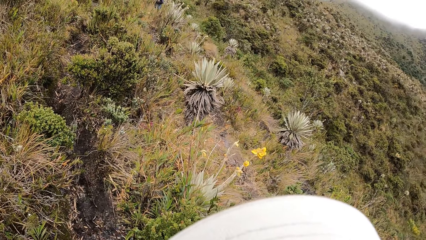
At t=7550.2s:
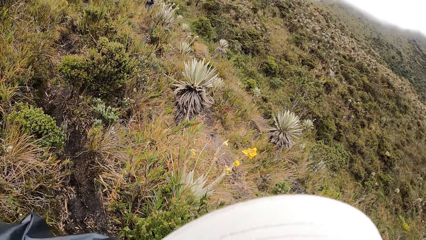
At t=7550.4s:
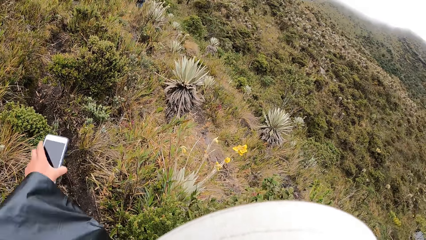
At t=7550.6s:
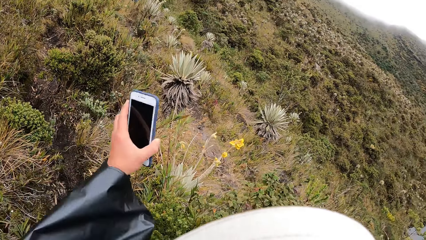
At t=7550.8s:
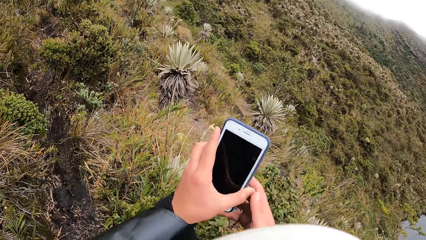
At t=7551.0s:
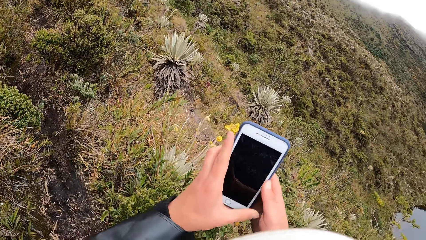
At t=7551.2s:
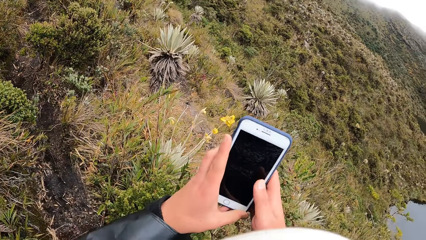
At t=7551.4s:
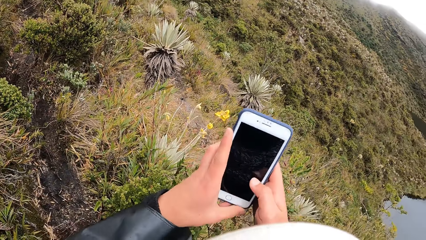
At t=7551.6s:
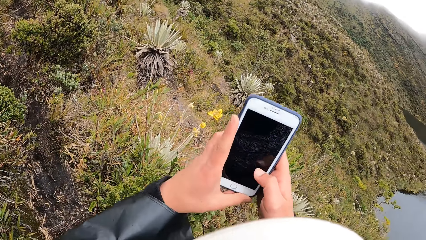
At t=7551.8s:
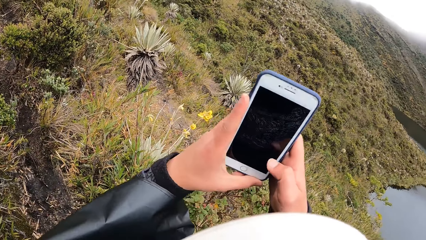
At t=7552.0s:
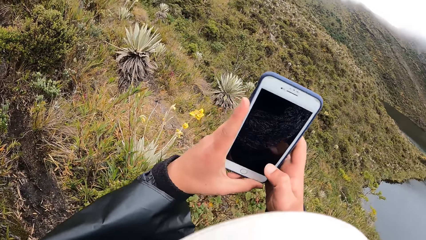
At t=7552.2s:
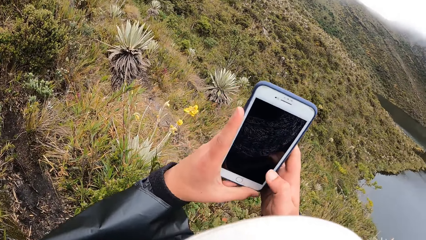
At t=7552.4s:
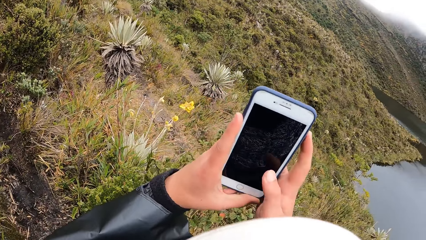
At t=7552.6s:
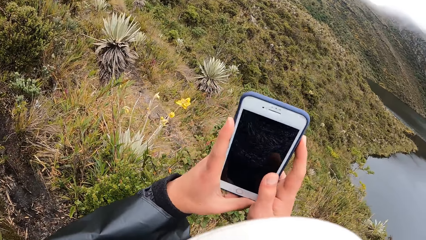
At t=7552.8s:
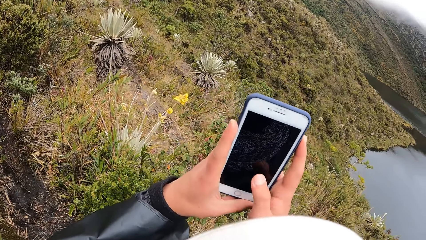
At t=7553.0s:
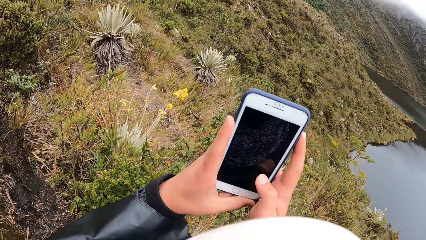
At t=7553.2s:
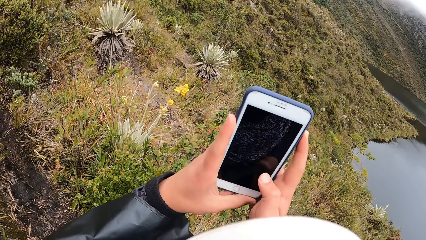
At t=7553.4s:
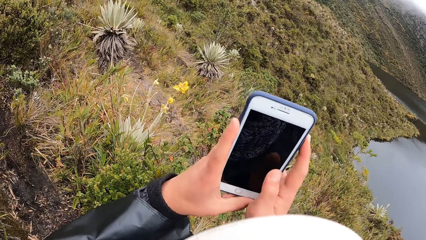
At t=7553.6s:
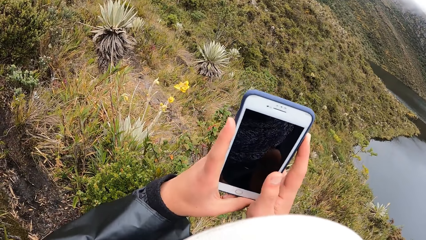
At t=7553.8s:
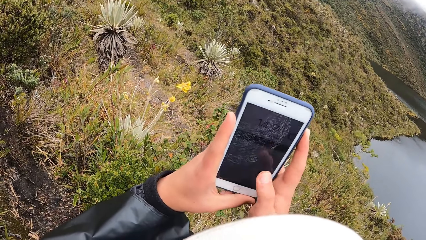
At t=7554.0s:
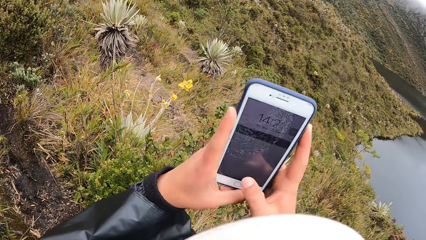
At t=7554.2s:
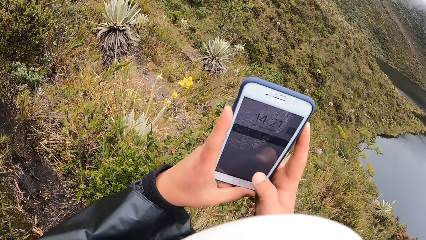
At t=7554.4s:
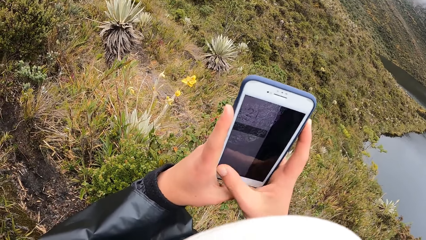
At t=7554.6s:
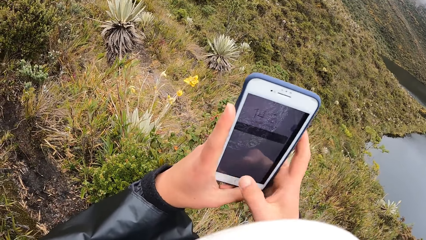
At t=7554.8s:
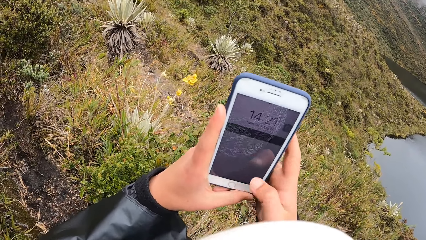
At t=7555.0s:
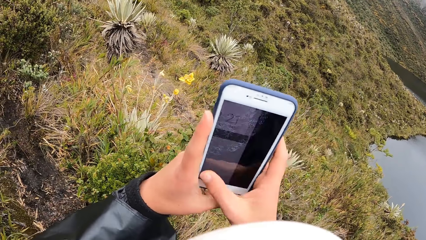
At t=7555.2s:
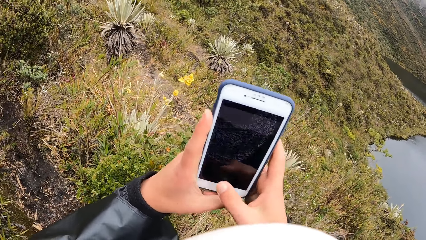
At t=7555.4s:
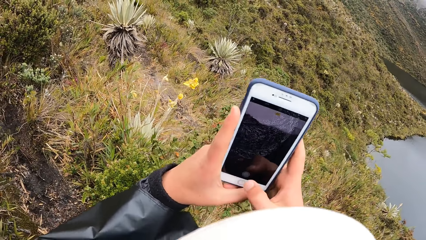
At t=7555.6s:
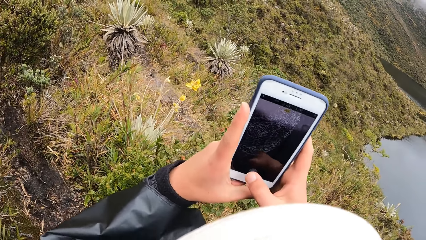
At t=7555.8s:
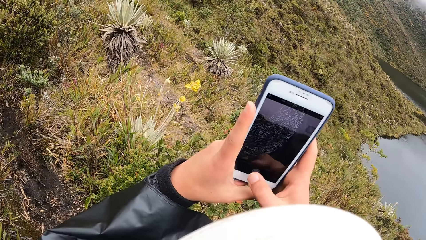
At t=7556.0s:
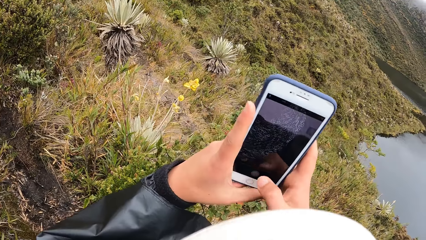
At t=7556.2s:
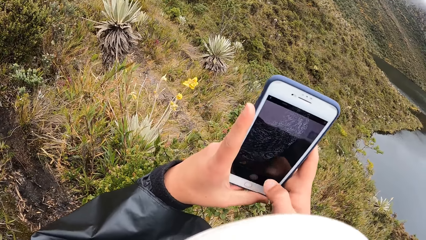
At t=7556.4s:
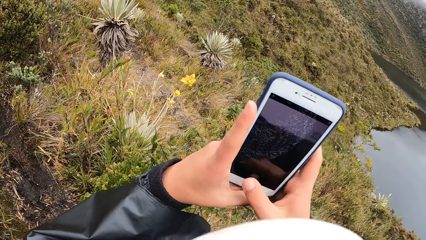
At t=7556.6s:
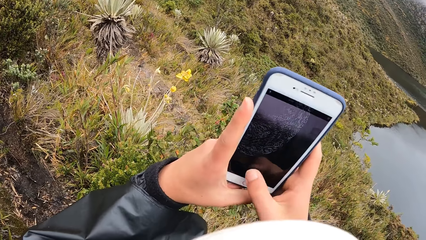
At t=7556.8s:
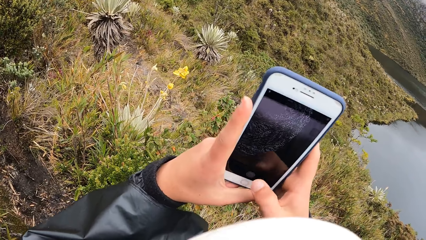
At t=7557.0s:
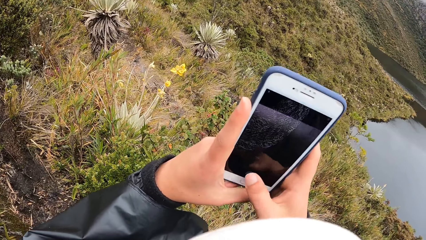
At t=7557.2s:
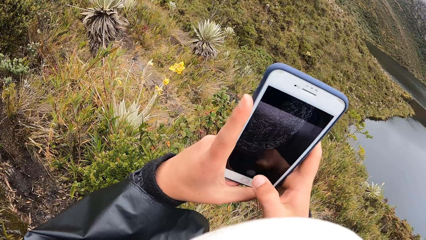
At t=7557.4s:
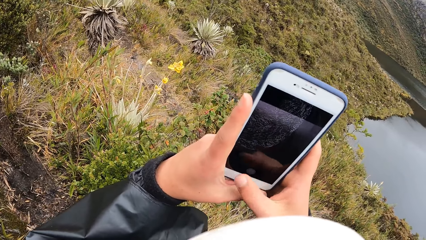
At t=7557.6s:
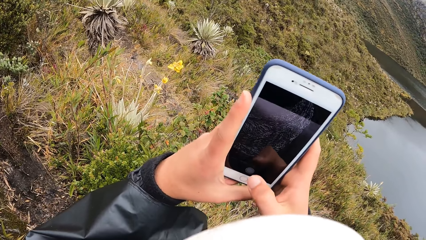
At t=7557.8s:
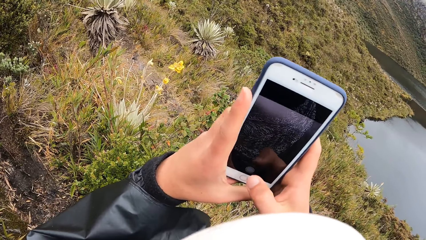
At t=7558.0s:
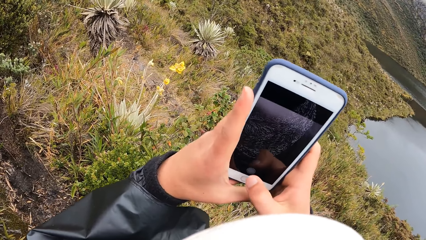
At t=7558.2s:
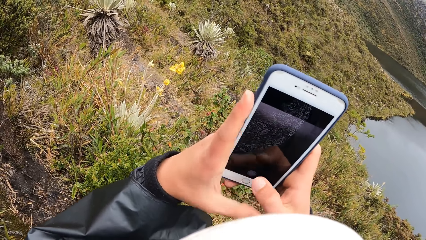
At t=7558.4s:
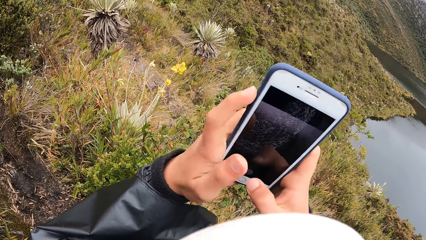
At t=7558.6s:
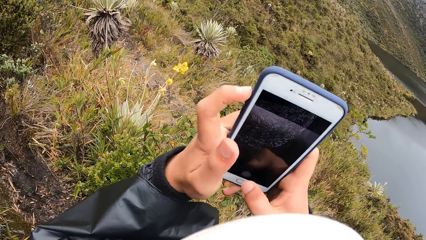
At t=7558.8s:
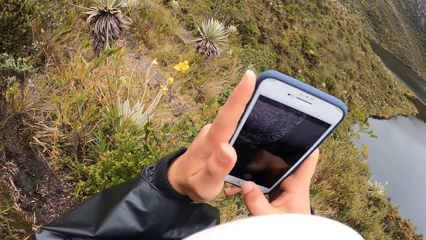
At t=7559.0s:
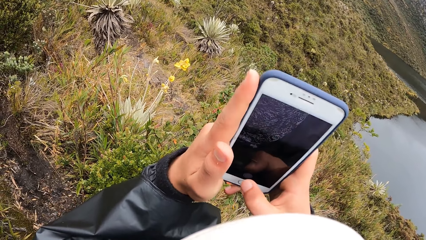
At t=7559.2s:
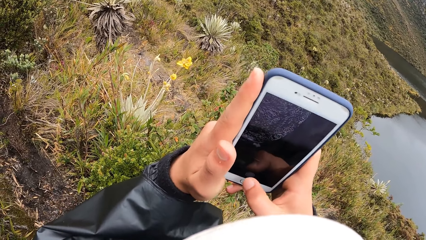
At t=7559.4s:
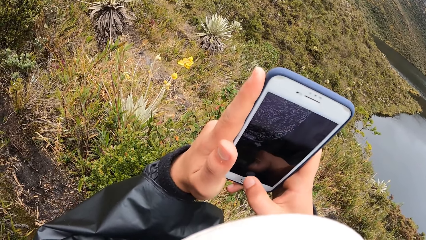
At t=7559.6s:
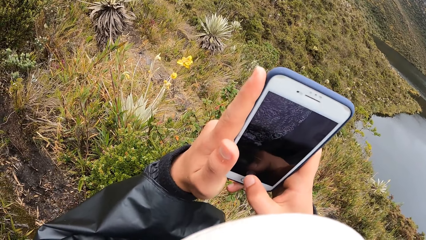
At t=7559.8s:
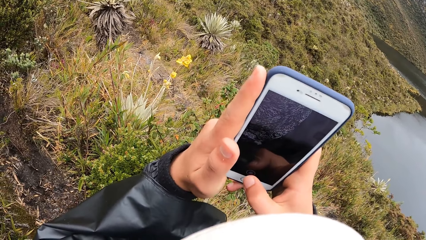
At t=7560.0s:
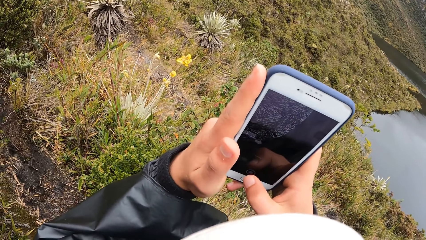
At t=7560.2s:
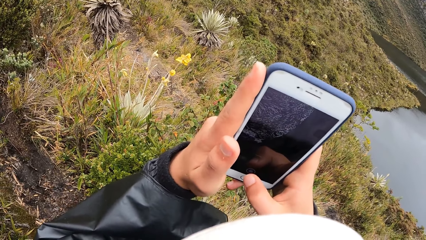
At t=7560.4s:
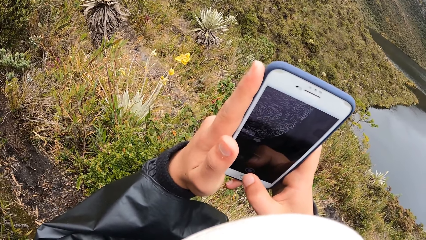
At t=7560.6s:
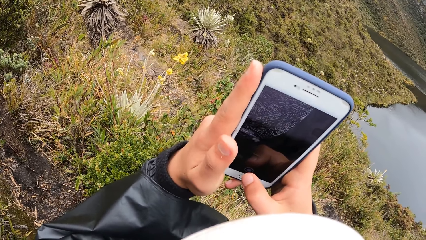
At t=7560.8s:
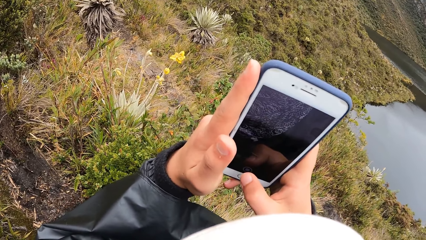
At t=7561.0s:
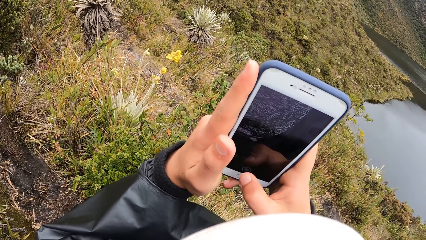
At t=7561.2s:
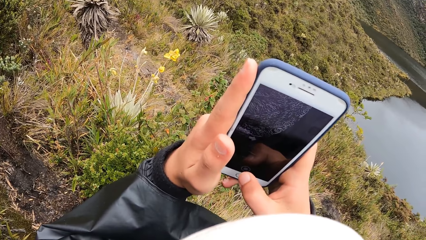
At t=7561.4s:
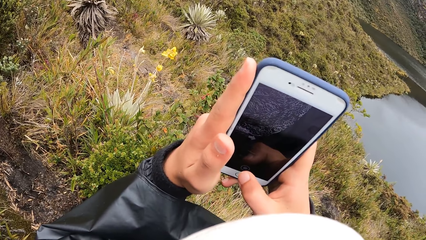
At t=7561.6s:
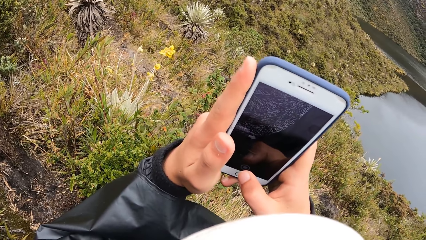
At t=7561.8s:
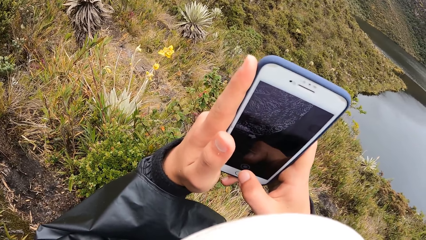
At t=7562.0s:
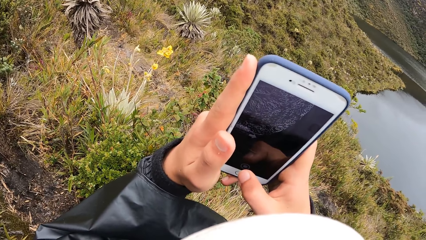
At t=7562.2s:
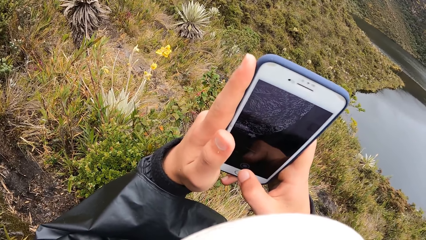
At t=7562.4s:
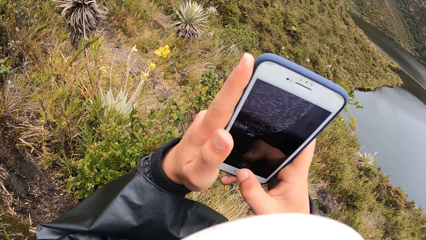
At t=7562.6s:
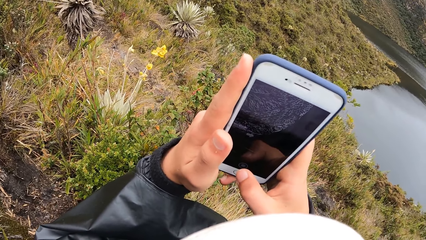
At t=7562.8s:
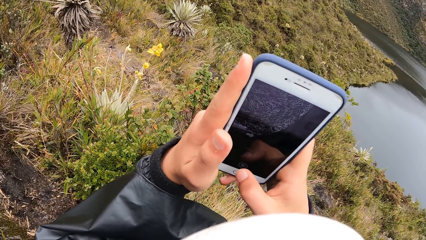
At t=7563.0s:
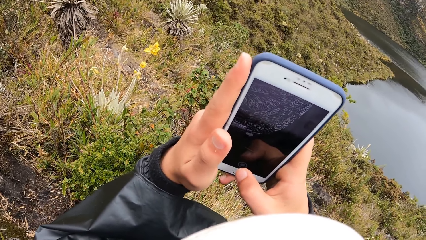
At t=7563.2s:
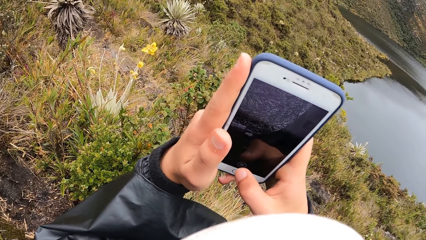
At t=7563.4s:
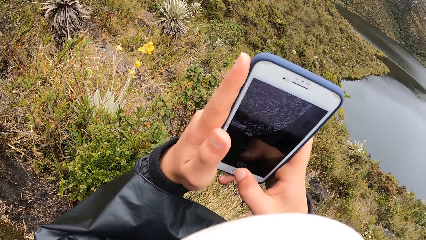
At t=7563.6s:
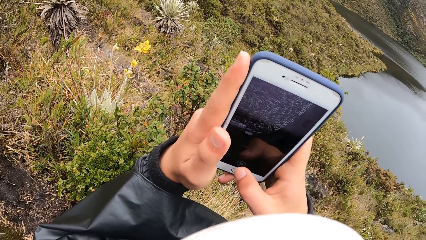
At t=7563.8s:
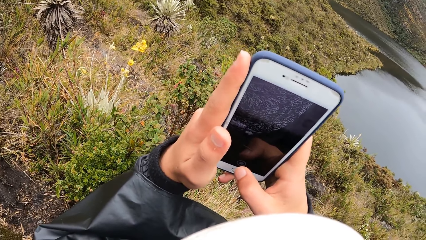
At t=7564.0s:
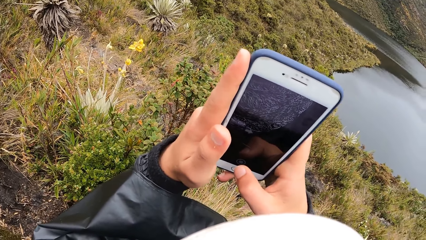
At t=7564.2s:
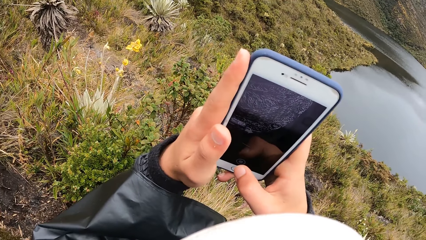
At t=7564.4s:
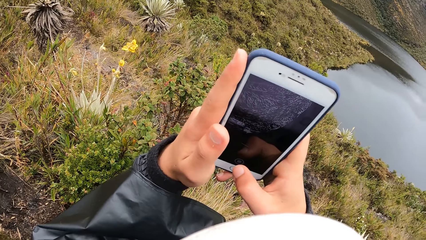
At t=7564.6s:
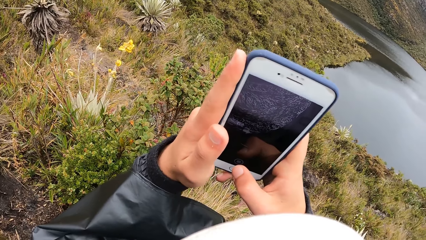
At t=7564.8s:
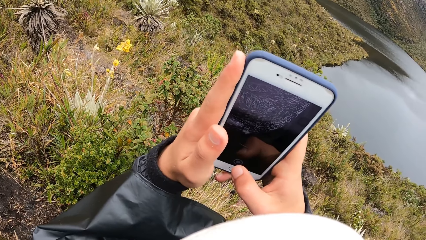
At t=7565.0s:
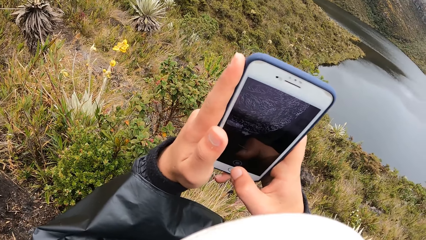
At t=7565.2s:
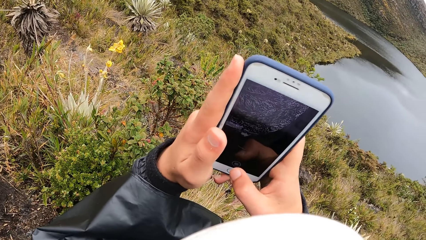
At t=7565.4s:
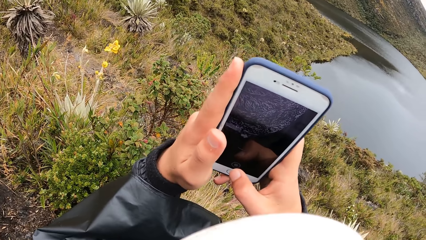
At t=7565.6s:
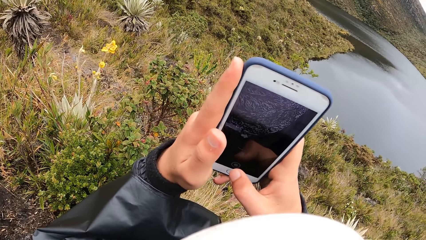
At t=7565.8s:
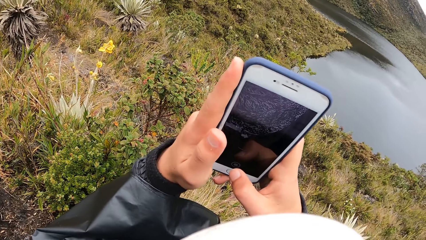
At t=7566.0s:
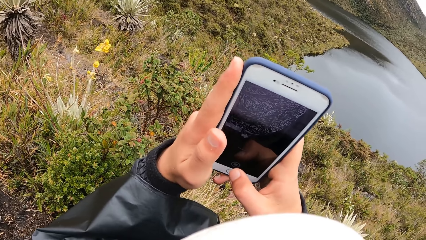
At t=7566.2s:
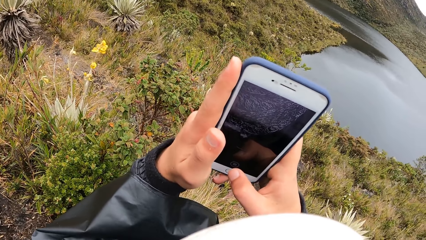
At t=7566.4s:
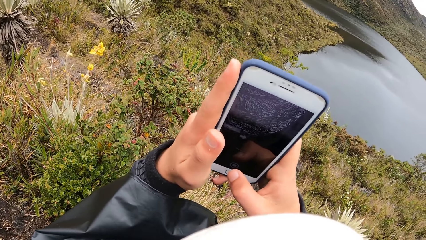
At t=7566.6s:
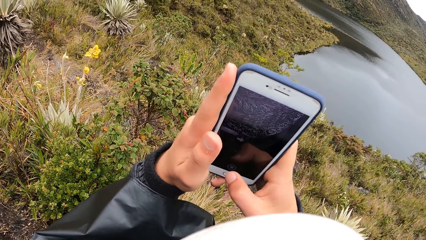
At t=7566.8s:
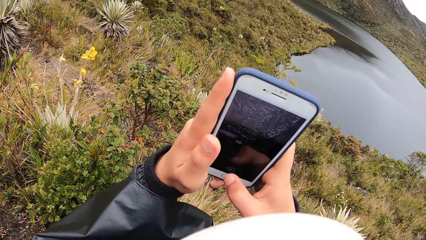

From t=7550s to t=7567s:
The camera wearer holds the phone with both hands. She operates the phone with her right hand. She presses the phone. She scrolls the phone. She scrolls the phone again. She captures a photo with the phone.
